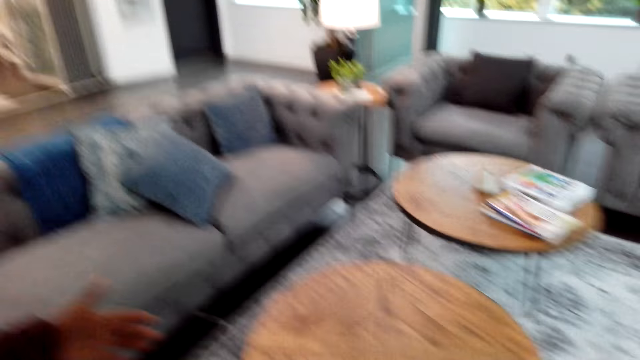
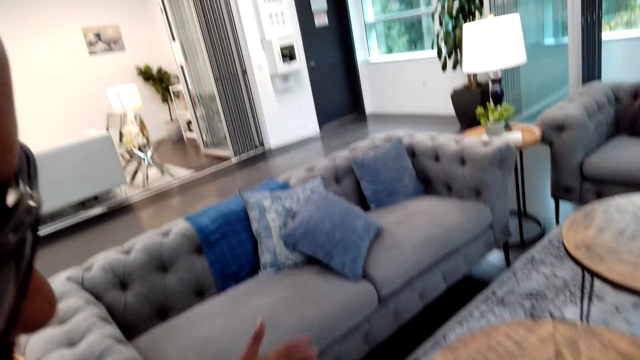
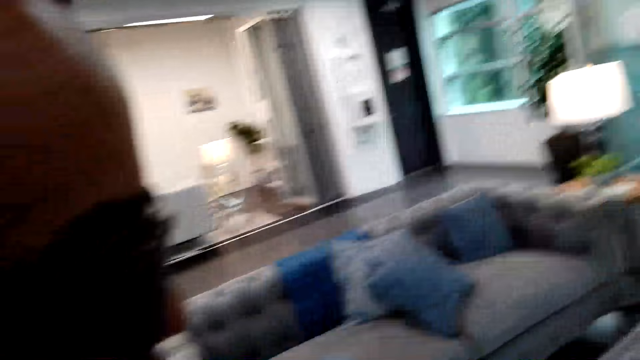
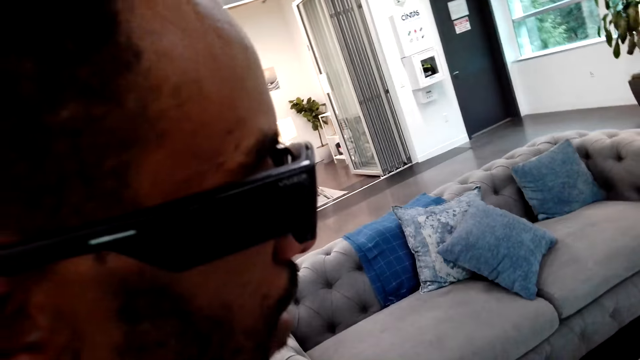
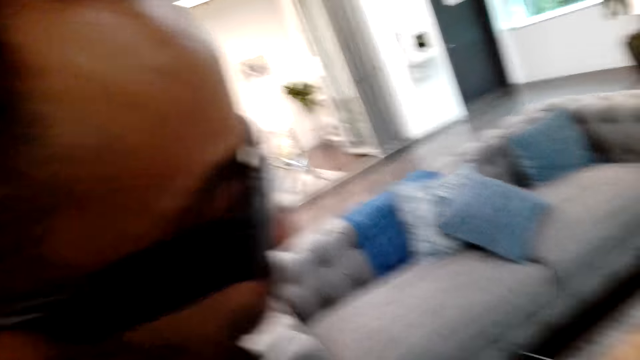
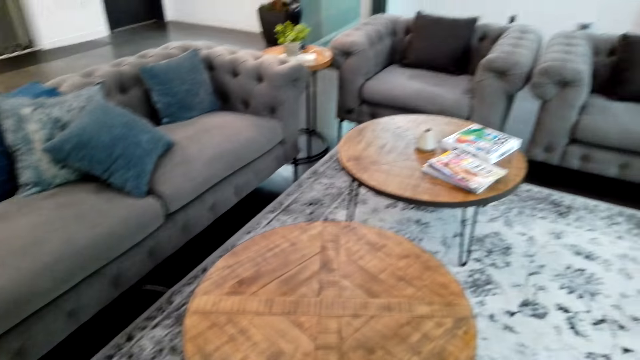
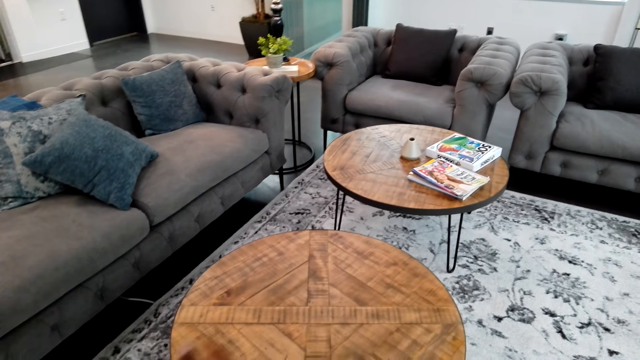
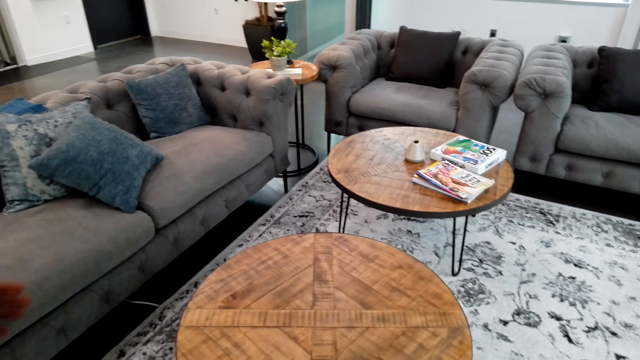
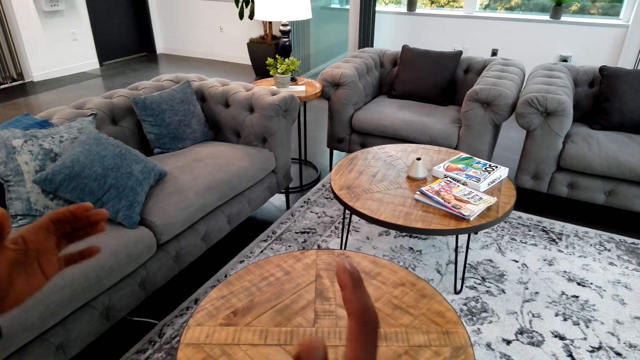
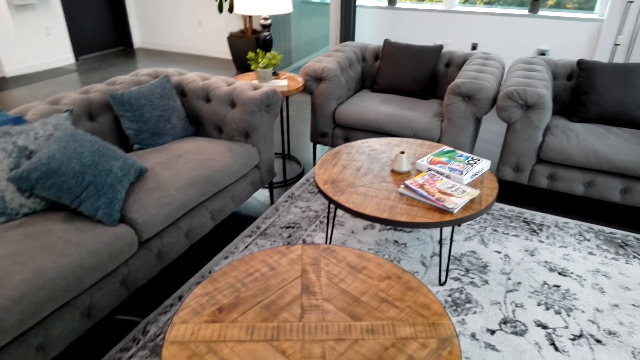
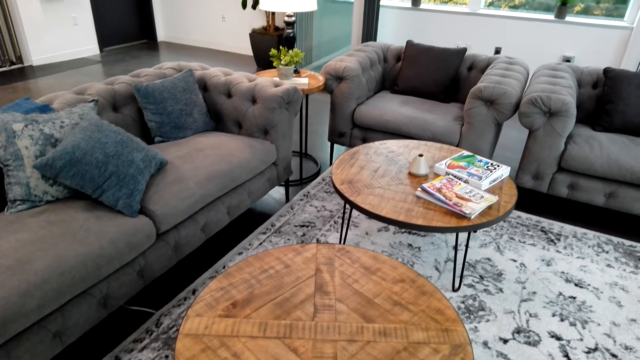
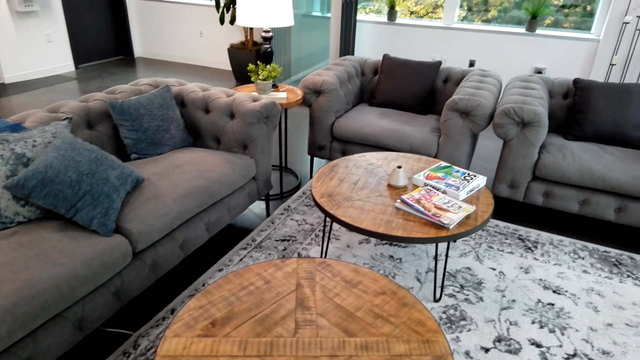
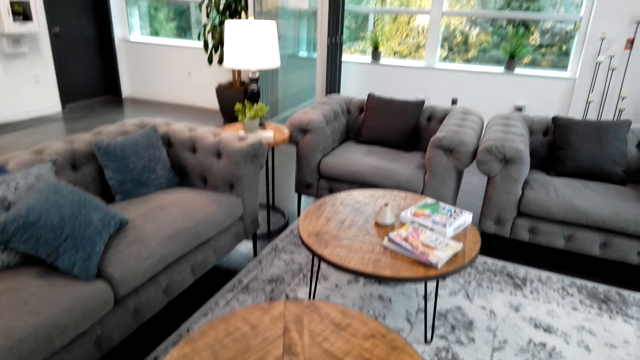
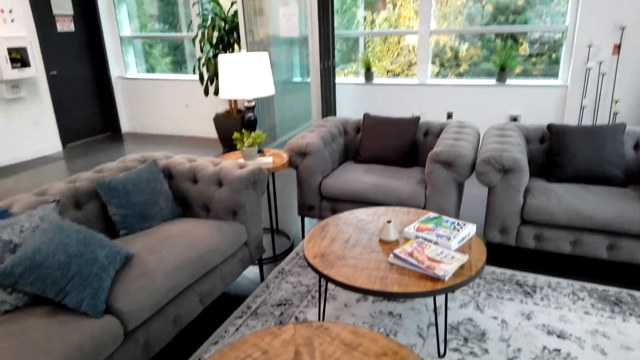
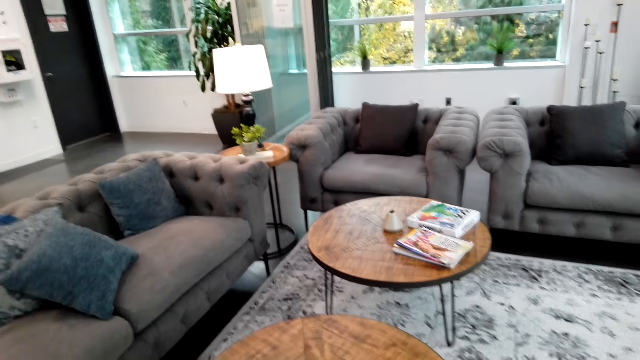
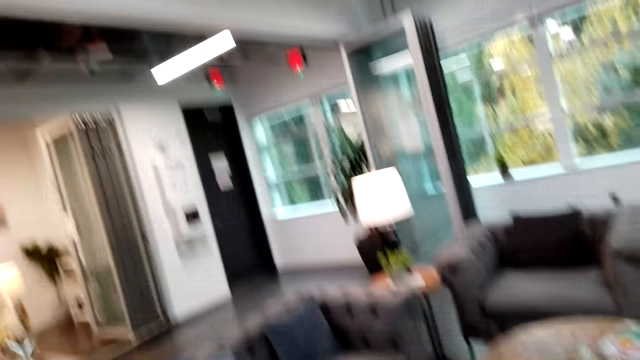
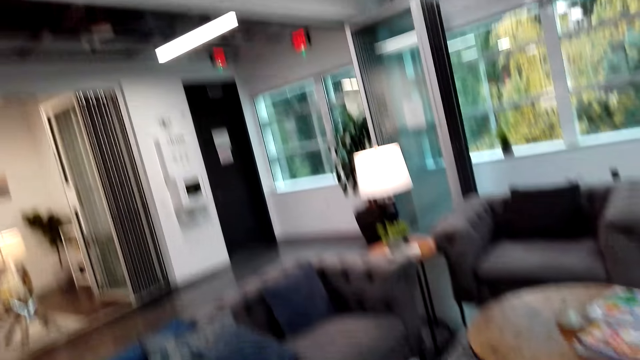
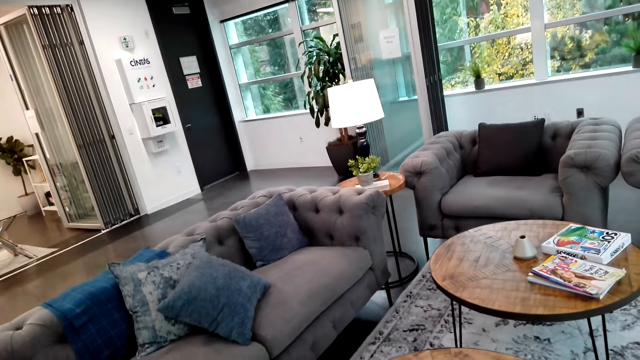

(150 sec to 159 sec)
A man uses gestures. The man points. The man uses gestures. The man does something. The man uses gestures again. The man moves hands.

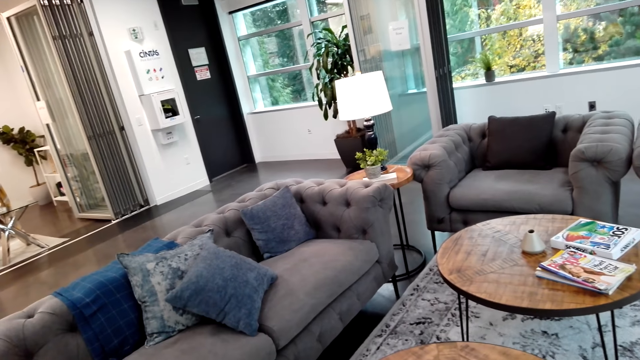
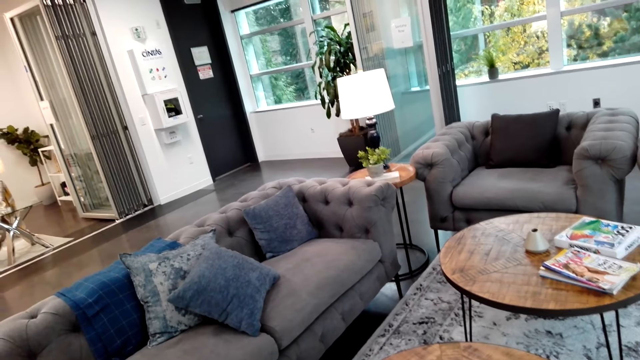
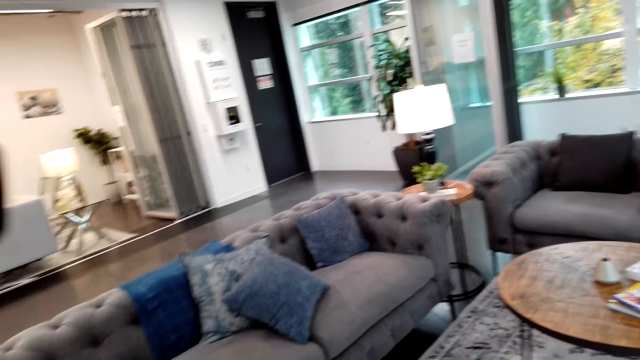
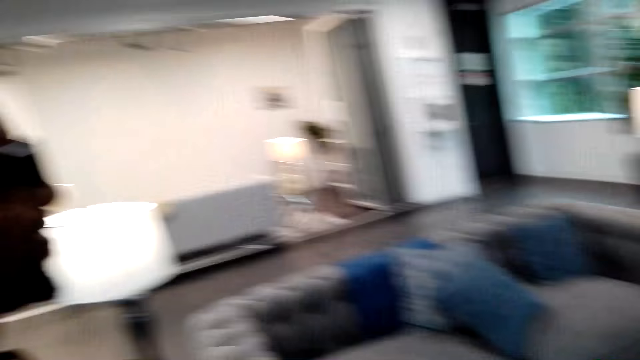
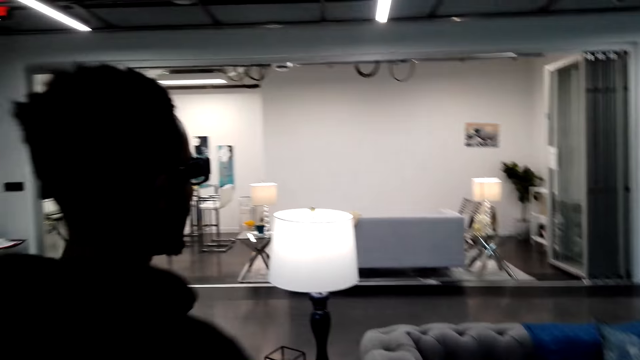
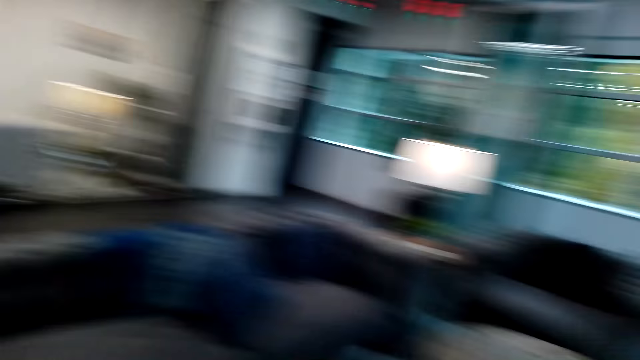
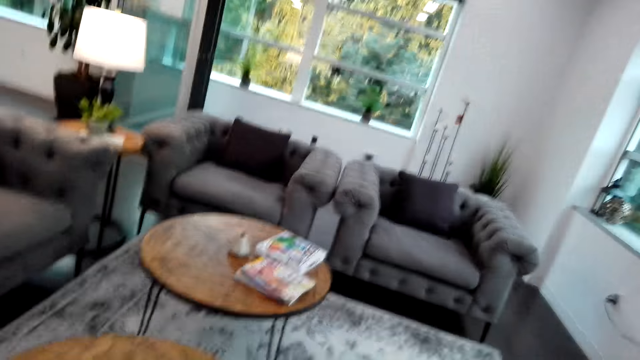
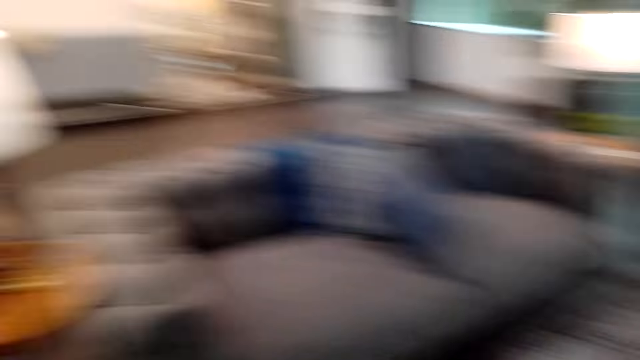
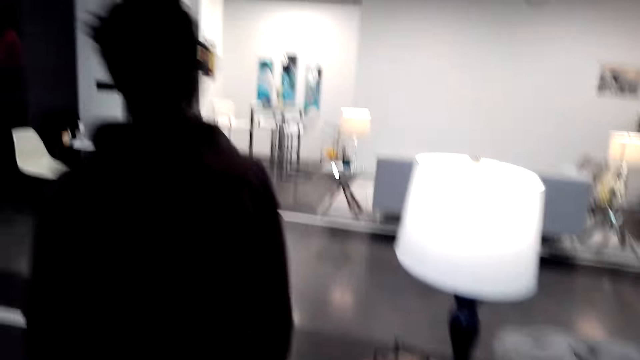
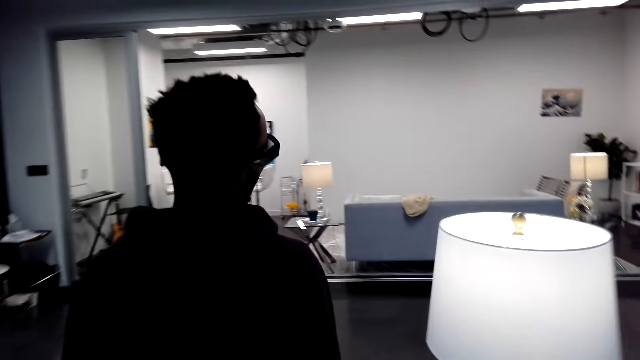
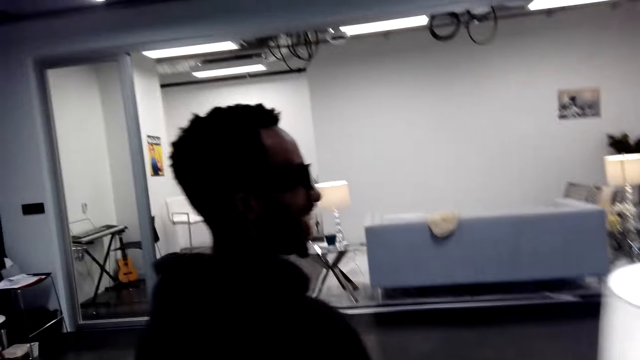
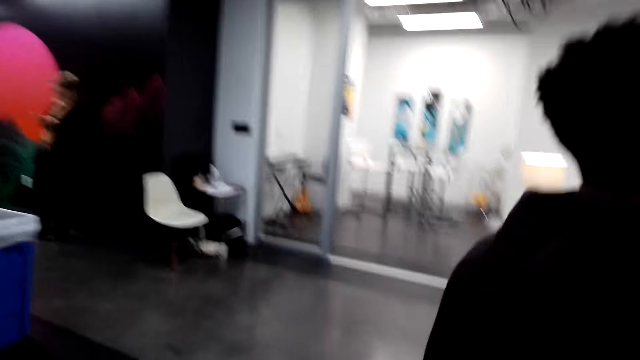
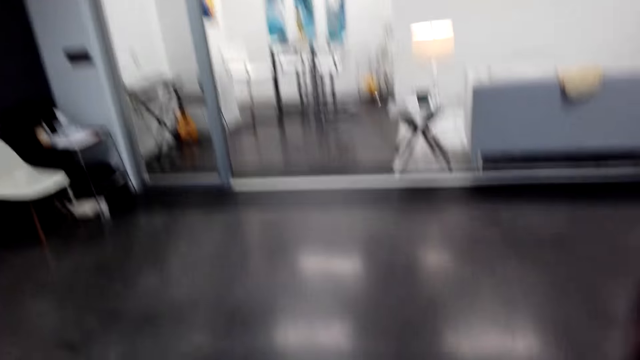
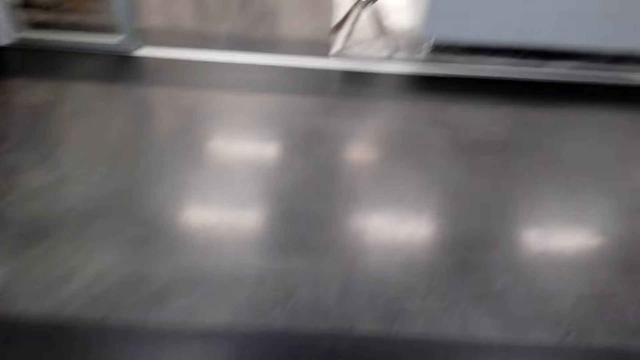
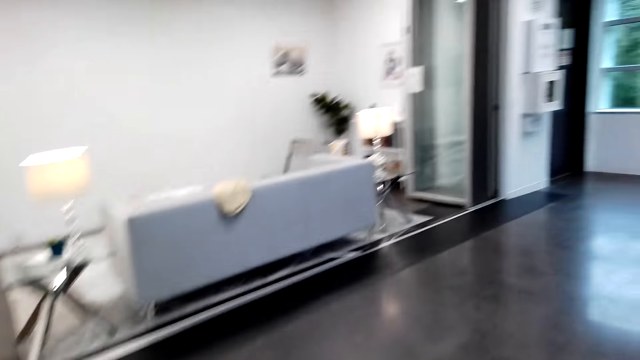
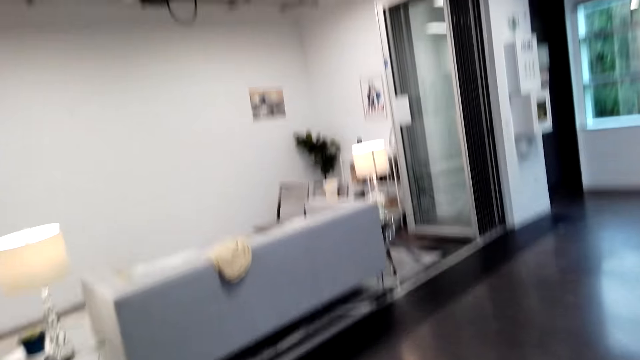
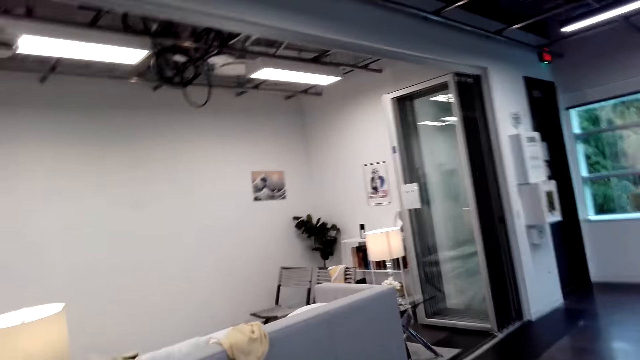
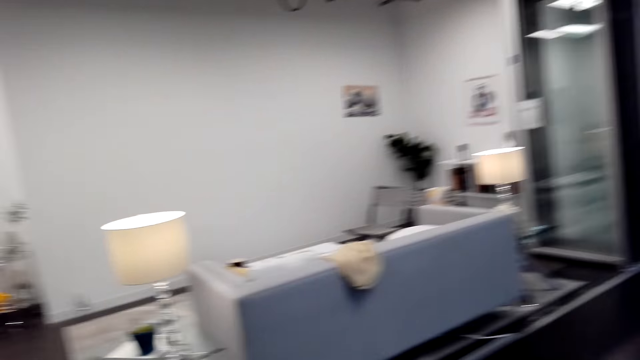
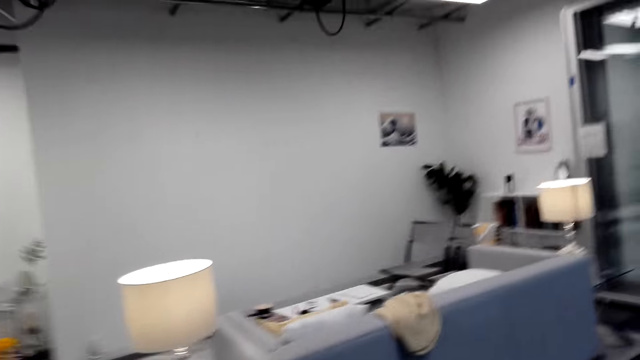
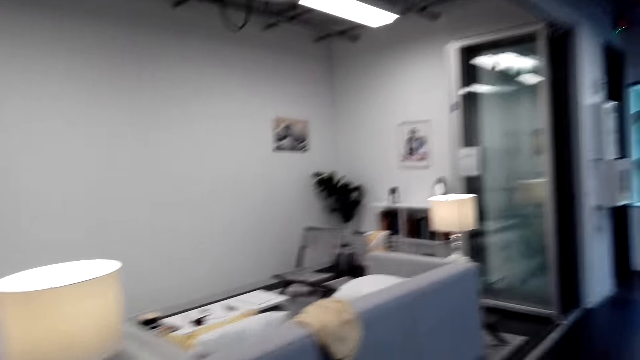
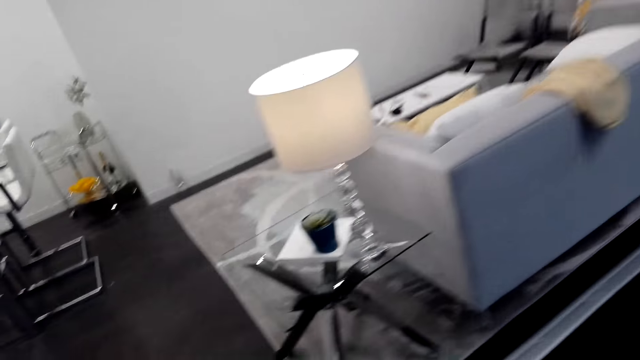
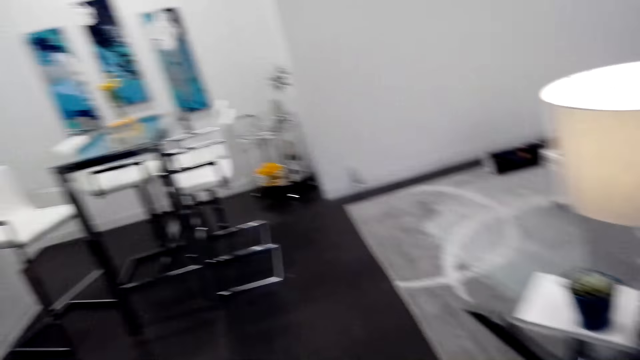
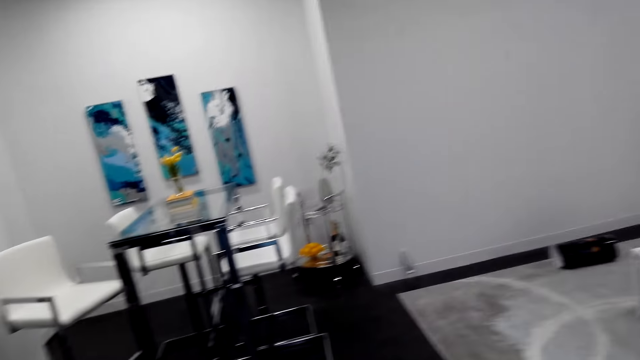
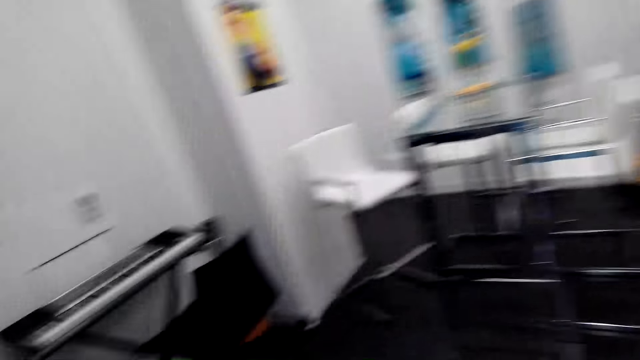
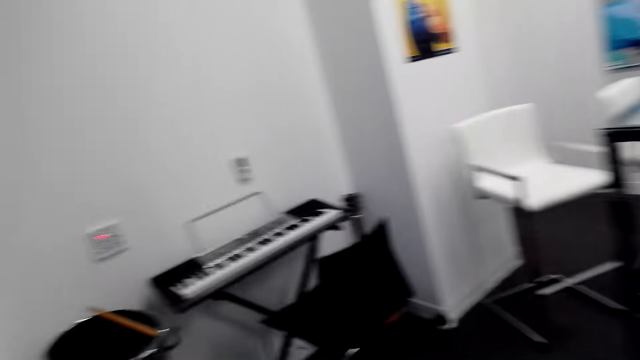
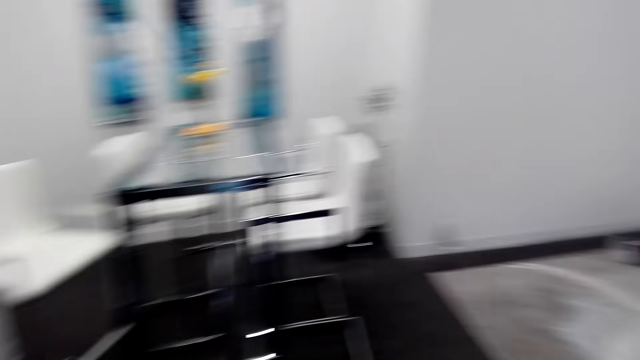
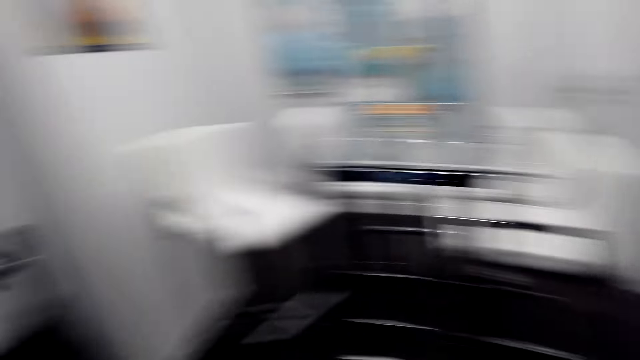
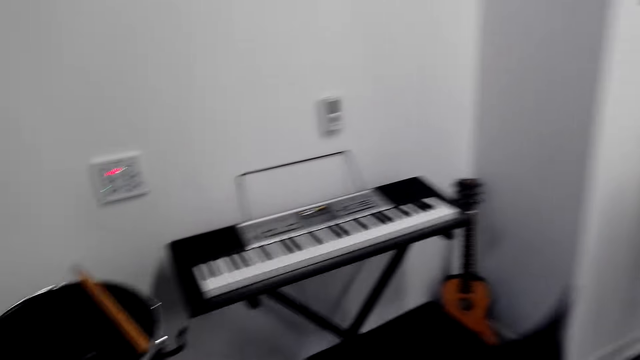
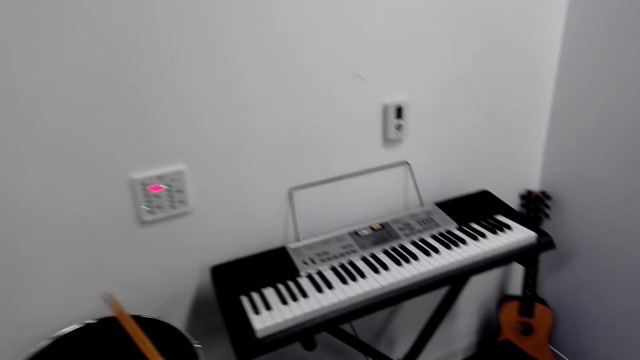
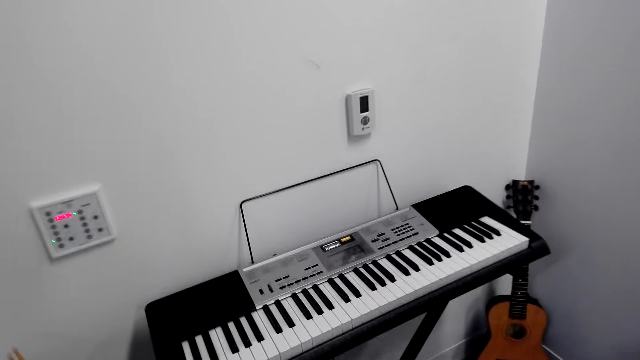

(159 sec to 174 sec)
A man stands close to the camera wearer. The man walks around the room. The camera wearer looks around. The man walks around the room again. The camera wearer walks around. A woman stands in another room. The camera wearer looks around. They move around the room.
